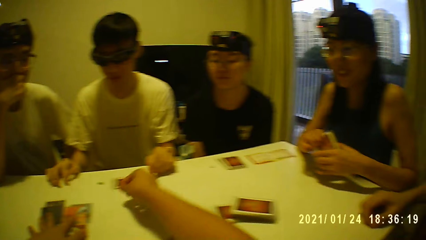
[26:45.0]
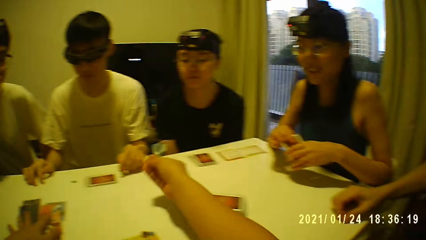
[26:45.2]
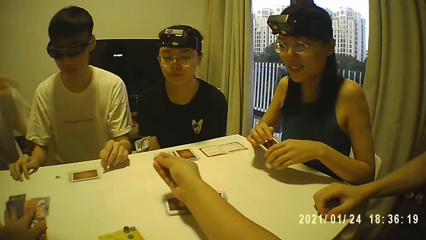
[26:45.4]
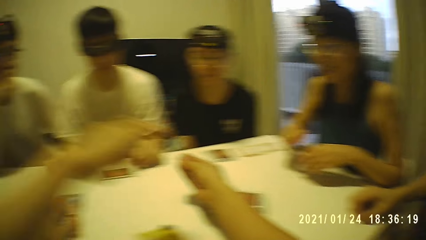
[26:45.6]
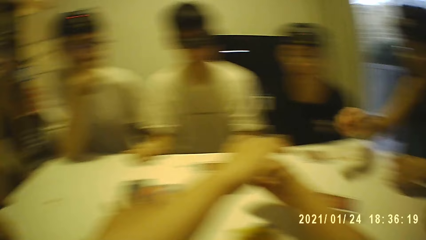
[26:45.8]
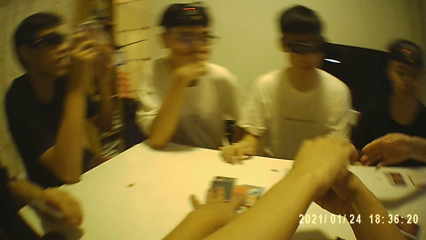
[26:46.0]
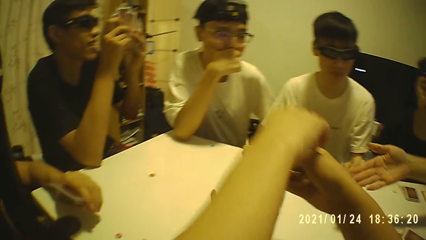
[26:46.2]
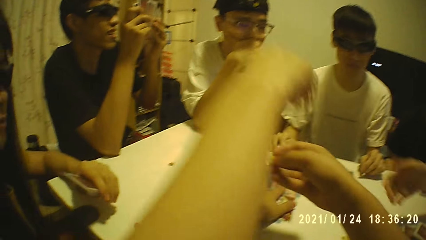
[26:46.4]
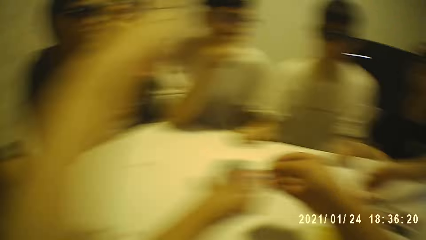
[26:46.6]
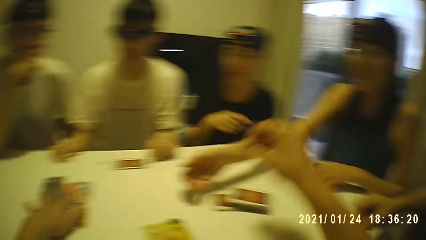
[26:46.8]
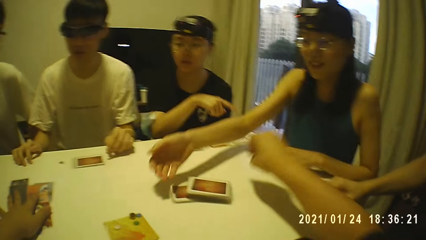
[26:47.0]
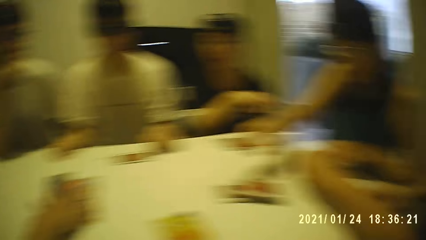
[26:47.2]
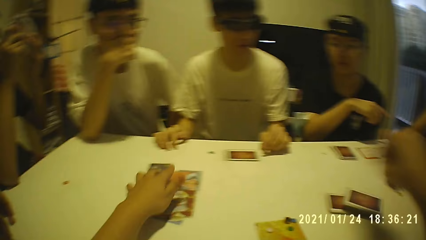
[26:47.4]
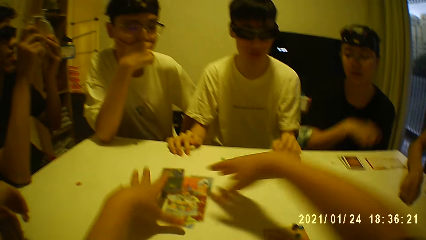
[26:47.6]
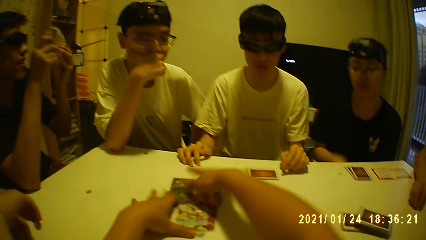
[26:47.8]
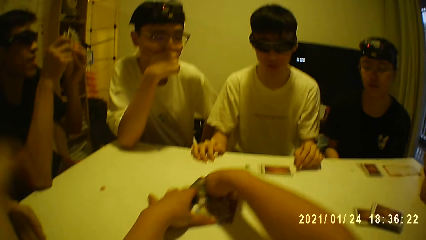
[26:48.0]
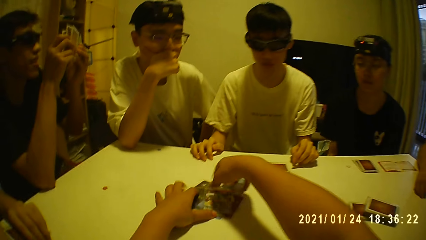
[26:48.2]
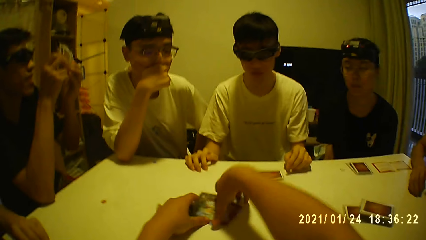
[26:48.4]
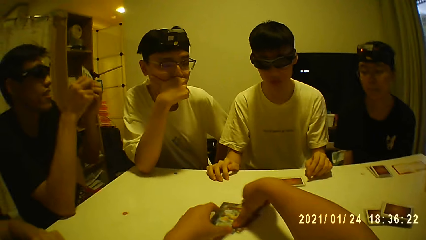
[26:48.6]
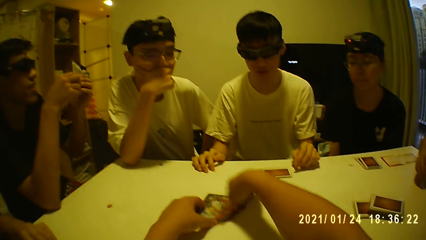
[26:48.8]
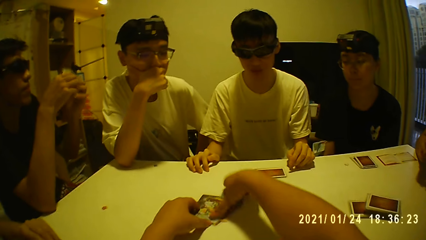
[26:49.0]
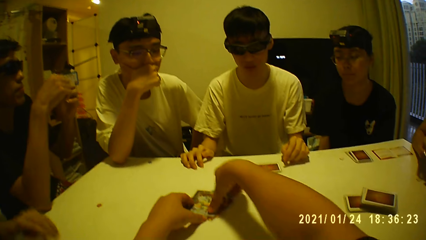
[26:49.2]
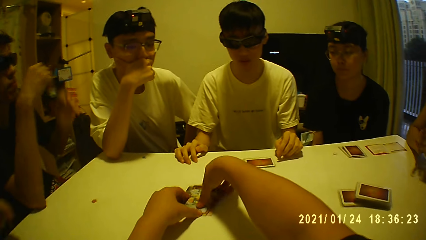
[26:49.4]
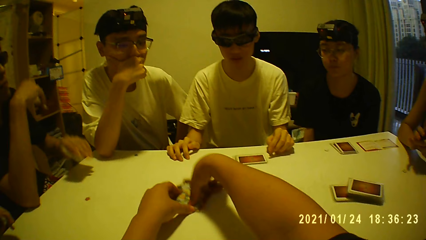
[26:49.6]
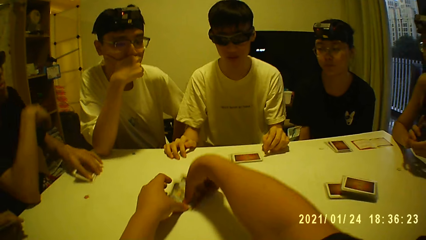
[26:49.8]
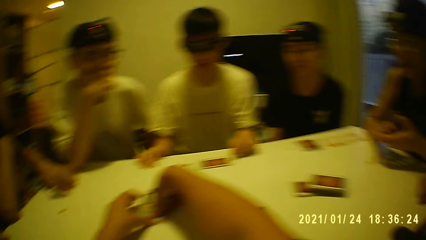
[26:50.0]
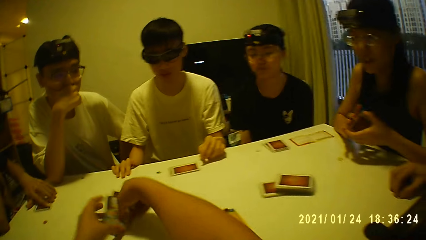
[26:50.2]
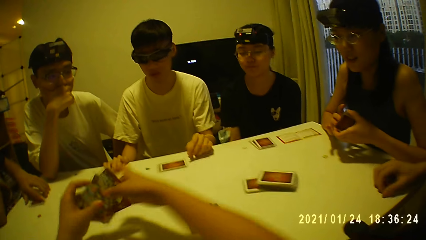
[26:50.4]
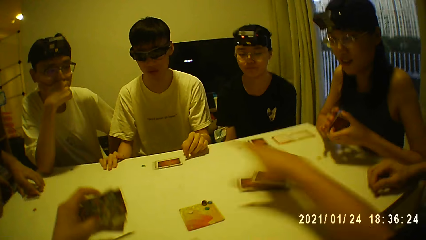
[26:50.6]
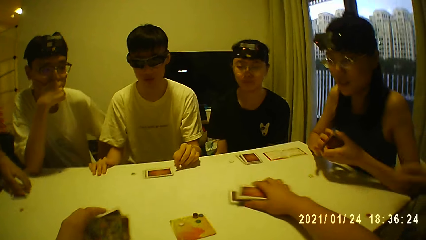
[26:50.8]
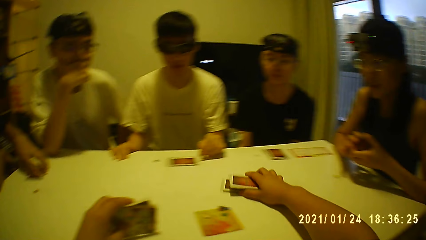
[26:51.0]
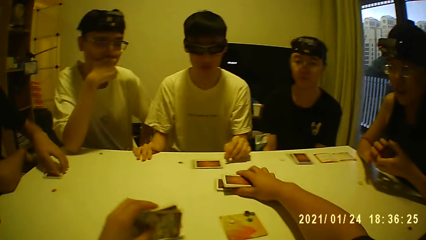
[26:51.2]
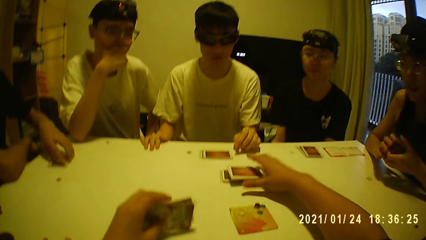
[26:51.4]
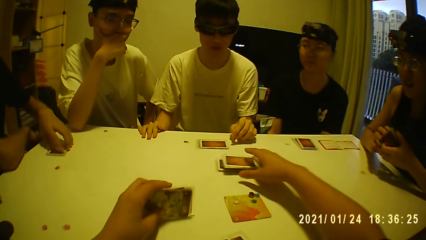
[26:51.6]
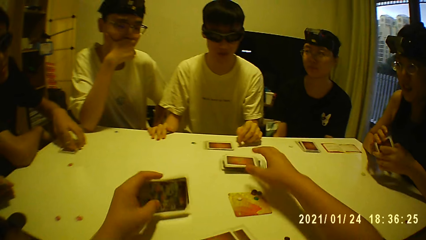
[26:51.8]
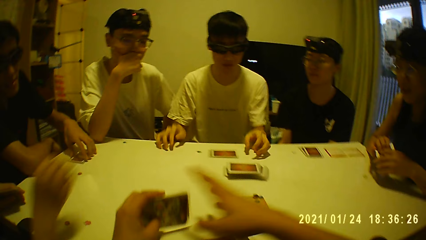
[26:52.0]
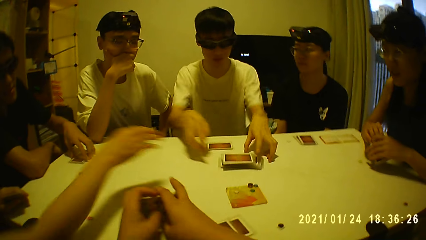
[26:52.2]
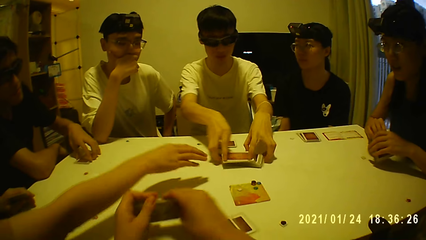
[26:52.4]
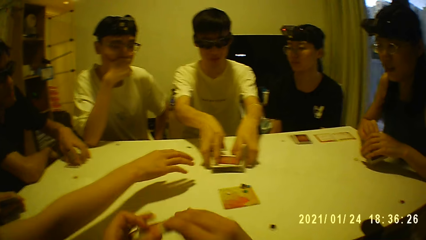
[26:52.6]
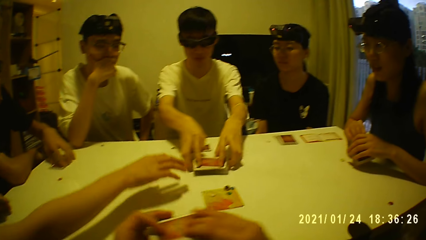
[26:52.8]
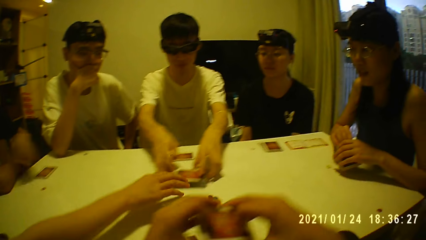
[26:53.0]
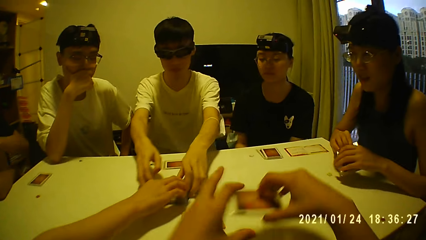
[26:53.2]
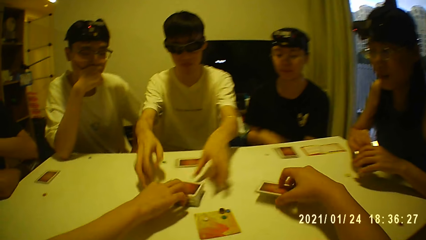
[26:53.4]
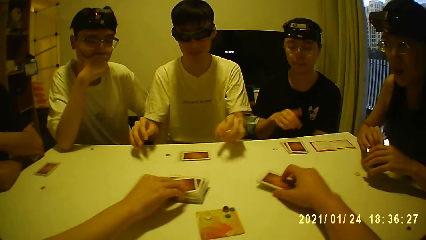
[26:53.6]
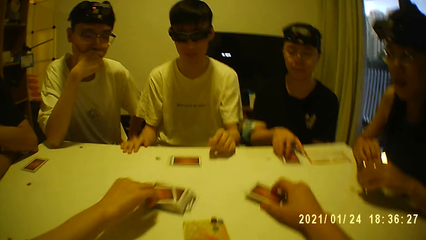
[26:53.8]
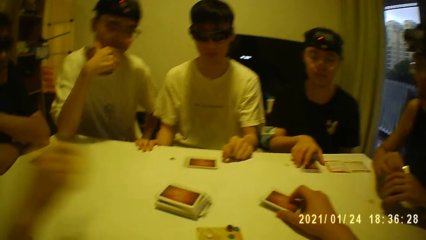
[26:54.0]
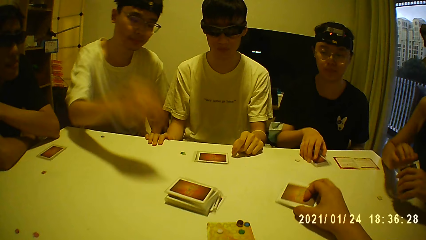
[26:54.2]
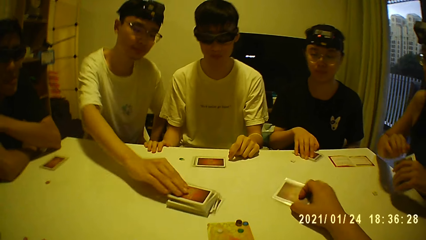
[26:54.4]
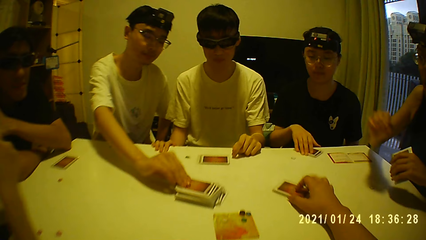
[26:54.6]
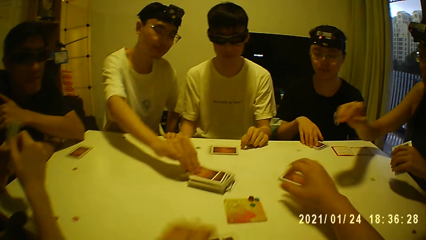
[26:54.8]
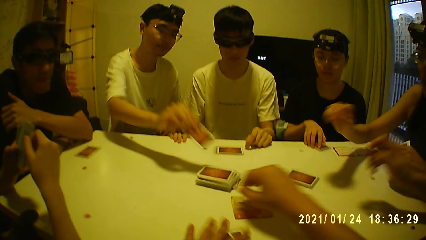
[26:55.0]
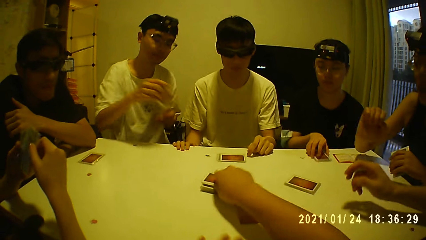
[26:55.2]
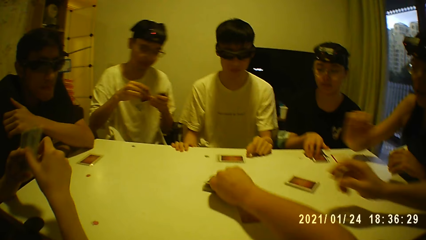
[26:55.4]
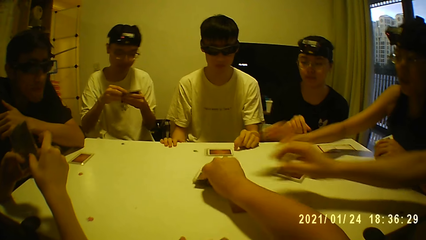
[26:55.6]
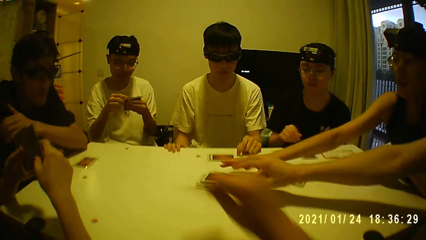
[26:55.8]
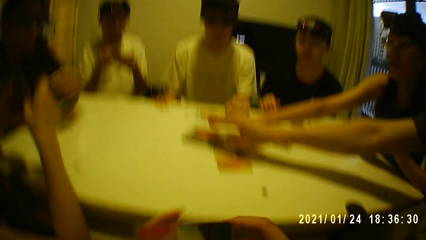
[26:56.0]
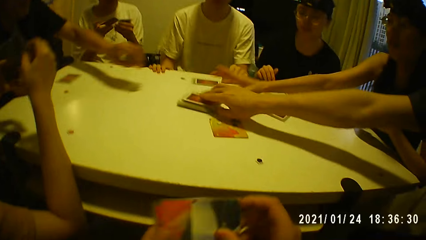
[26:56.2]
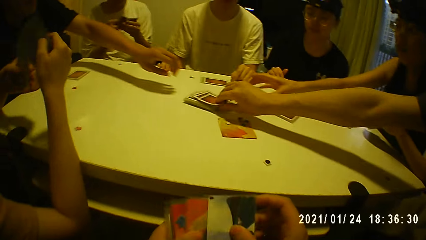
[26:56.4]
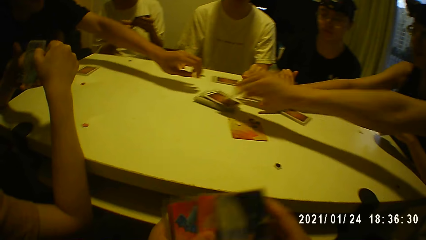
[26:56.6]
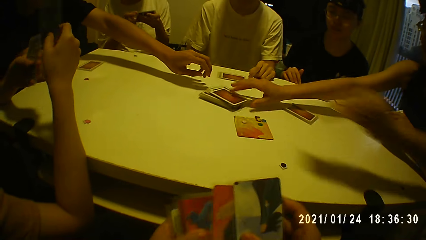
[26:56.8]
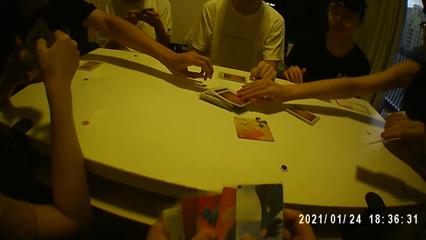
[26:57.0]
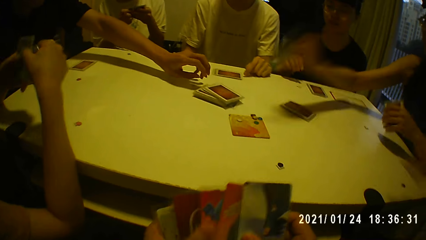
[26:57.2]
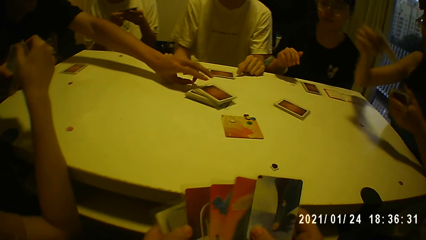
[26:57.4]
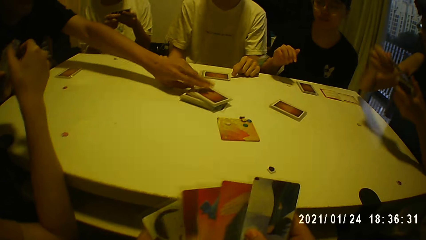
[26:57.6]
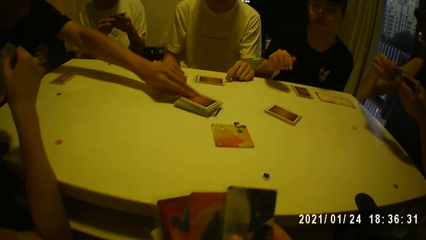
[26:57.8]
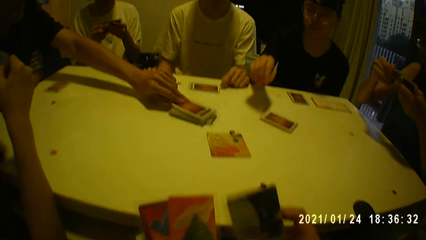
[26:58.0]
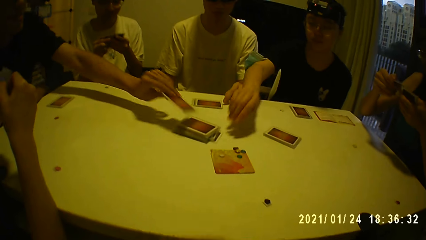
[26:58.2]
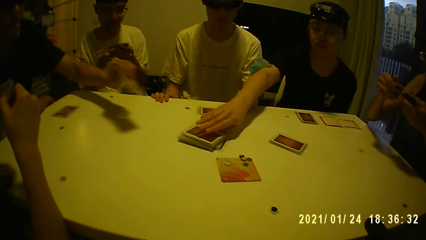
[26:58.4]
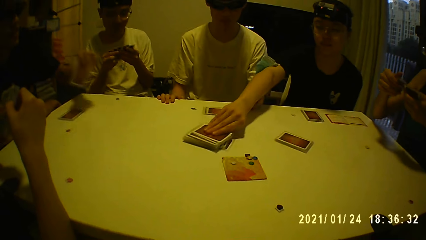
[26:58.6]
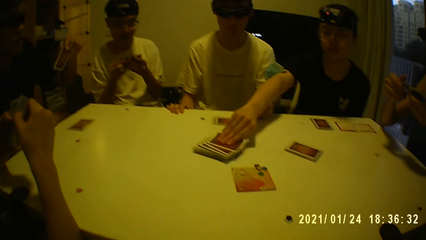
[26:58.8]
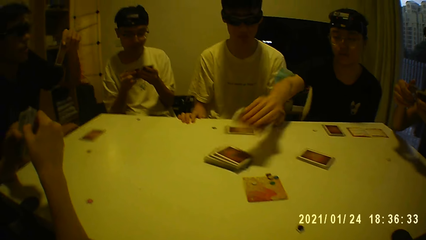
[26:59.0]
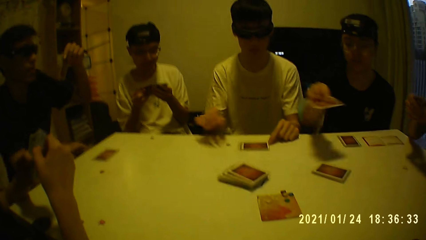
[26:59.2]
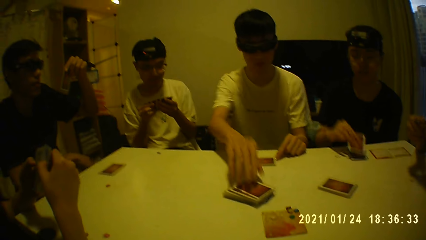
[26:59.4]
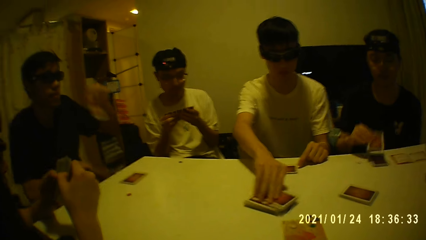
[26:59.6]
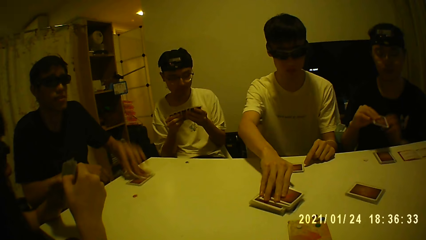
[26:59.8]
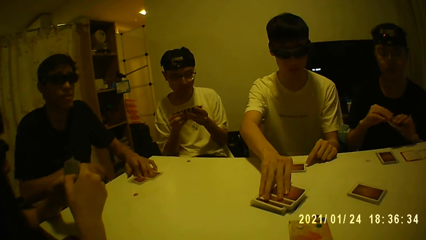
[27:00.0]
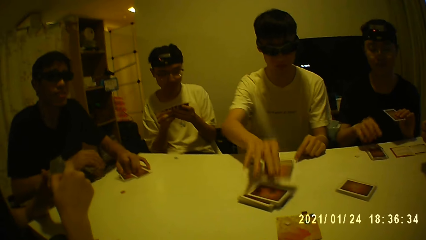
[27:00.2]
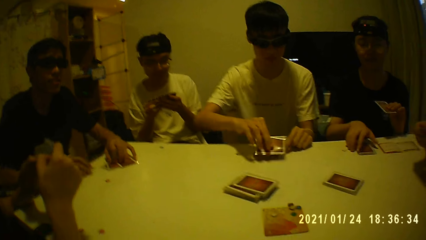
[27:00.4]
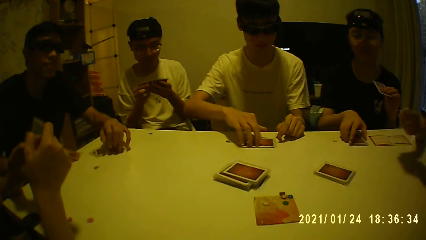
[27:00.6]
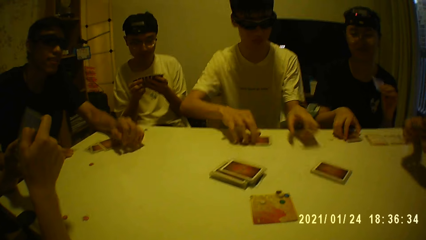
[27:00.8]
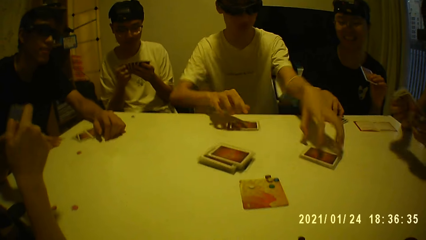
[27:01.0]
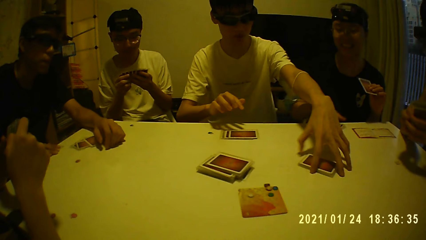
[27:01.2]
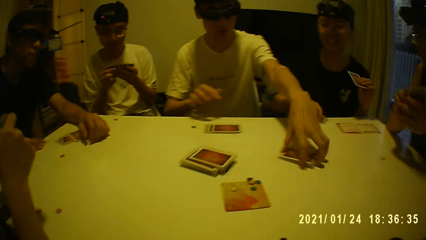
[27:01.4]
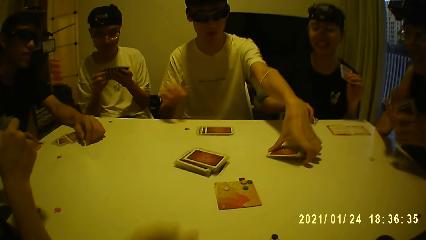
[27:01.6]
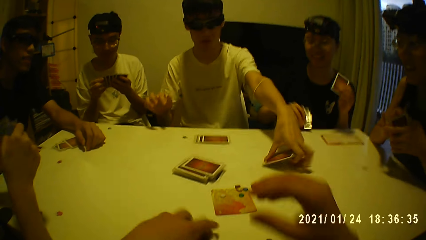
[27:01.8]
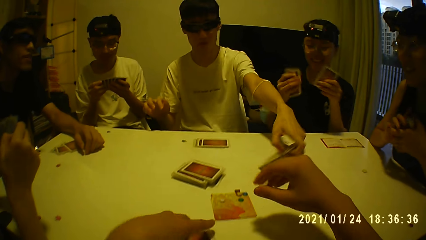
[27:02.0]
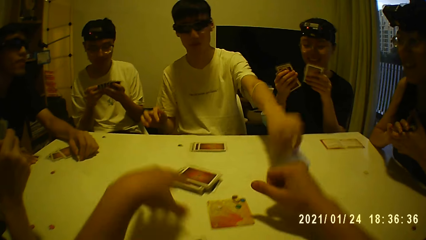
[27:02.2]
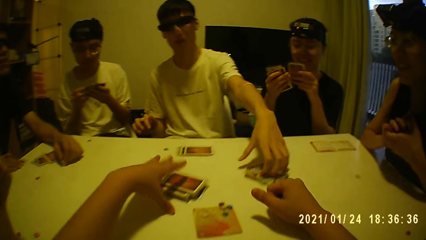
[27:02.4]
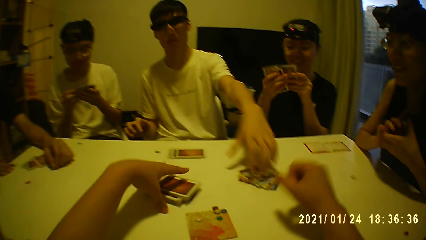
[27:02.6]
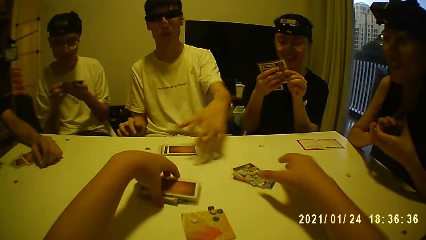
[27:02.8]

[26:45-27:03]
The camera wearer picks a tile from the table with his left hand. He looks around. He places the tile on the table with his right hand. He arranges the cards on the table with his hands. He picks the cards on the table with his hands. He places the cards on the table with his left hand. He shifts the deck of cards on the table with his right hand. He holds the cards with his hands. A person moves the cards. The camera wearer places the cards on the table with his right hand. He picks the cards from the table with his left hand. He picks a card from the deck of cards with his right hand. He moves the cards with his hands. He looks around. Another person picks a card. The first person picks a card, drops the card, and turns the cards. The camera wearer places the cards on the table with his left hand.
